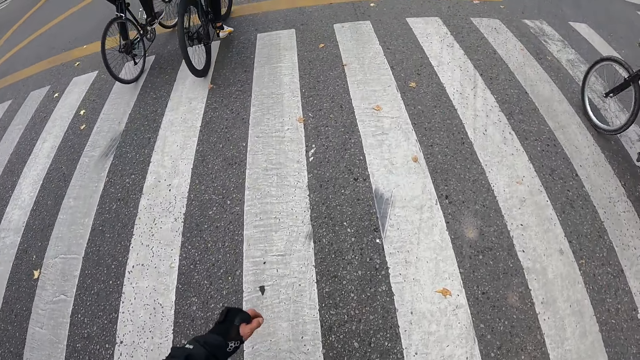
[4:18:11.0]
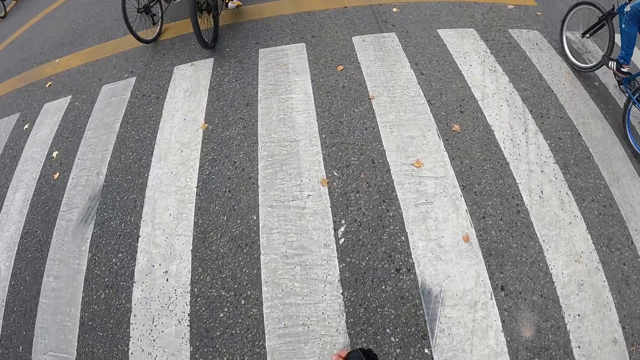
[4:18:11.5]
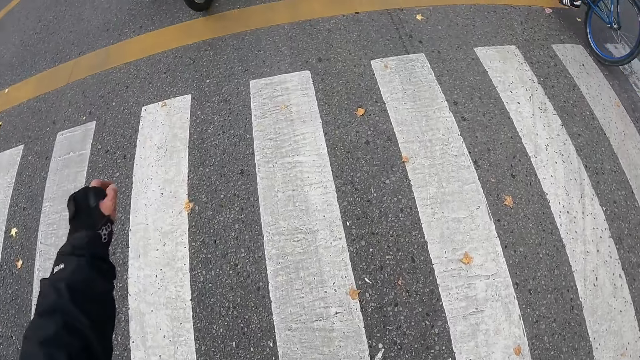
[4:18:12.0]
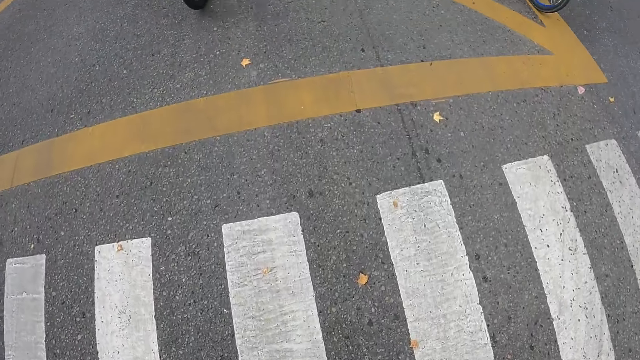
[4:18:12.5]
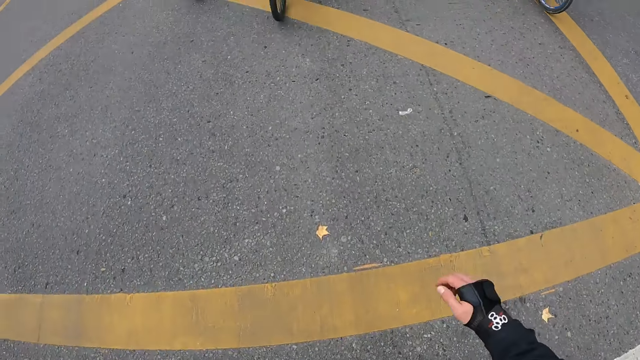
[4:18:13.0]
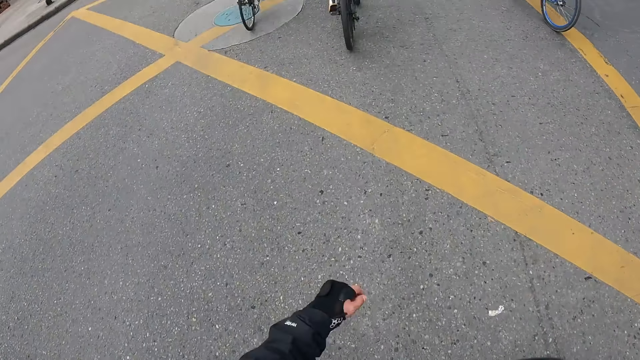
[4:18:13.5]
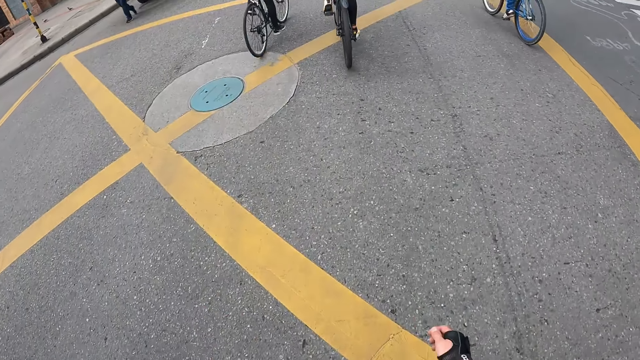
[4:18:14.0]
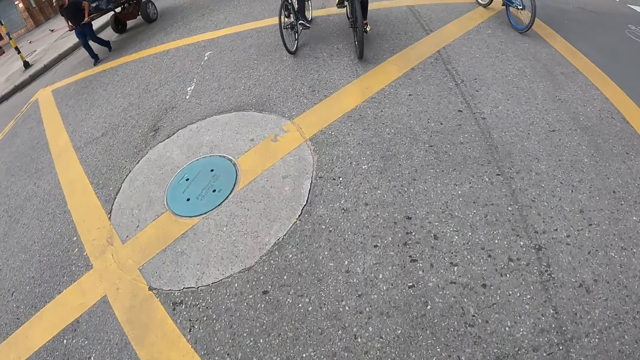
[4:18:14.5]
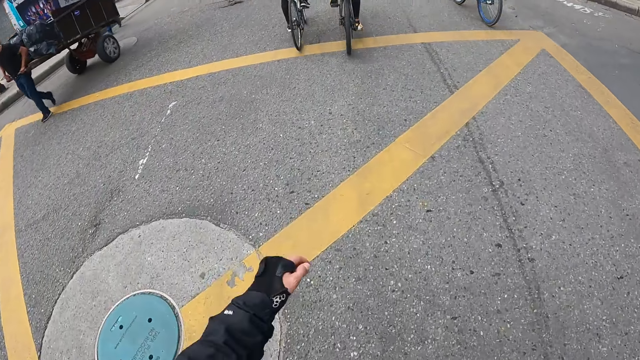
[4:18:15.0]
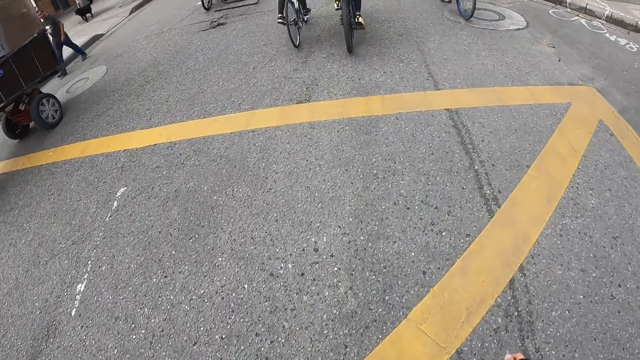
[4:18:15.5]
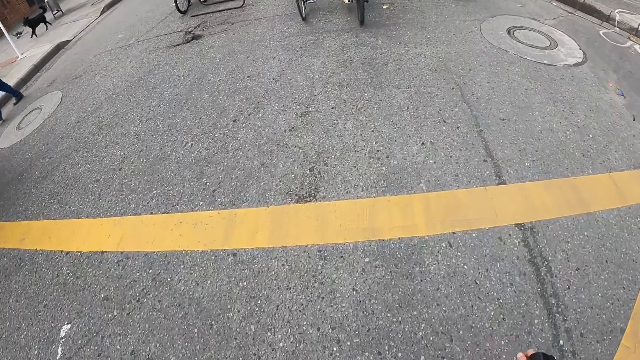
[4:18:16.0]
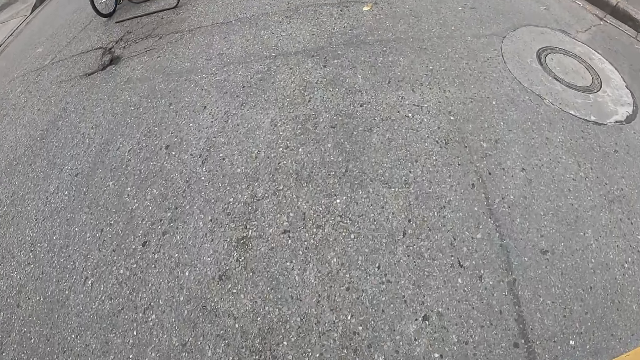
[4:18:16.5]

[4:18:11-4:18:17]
The camera wearer skates along the road.

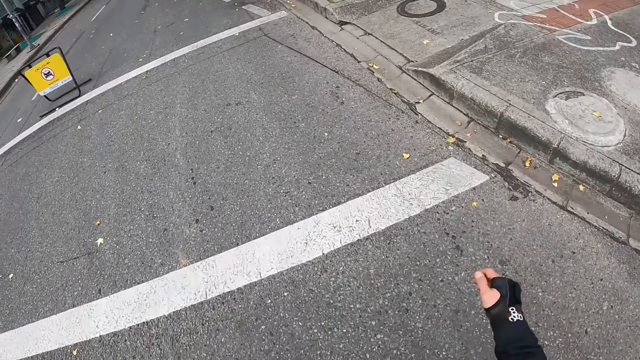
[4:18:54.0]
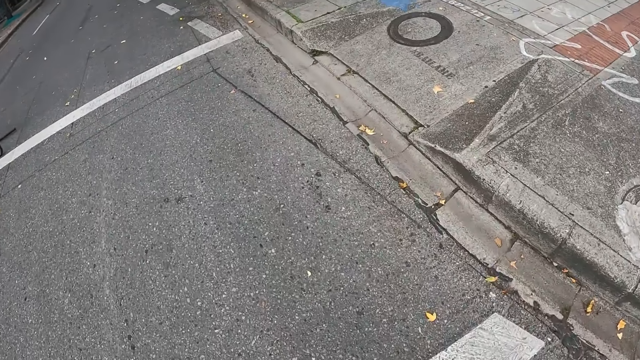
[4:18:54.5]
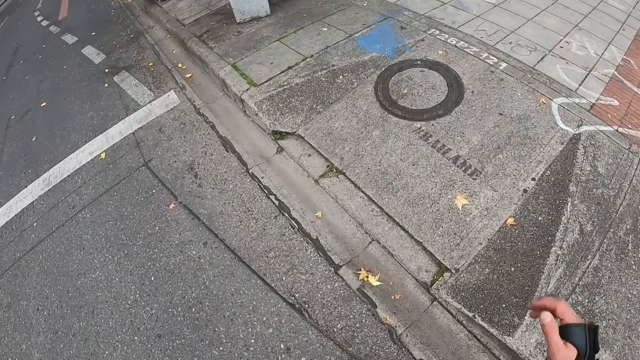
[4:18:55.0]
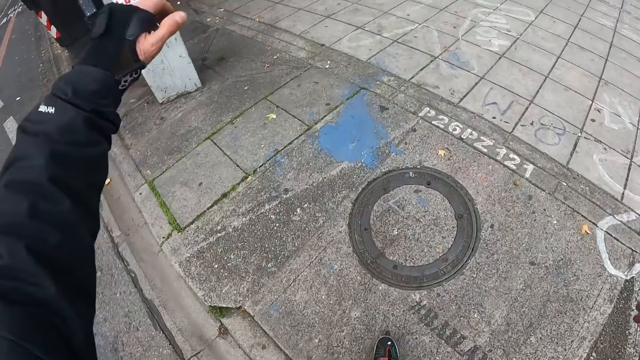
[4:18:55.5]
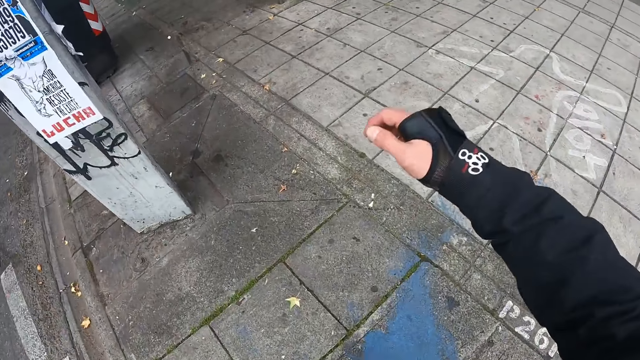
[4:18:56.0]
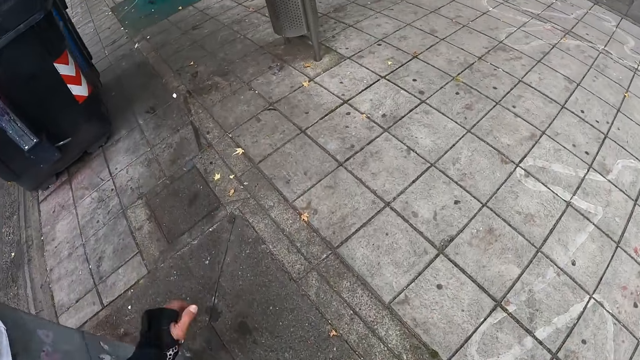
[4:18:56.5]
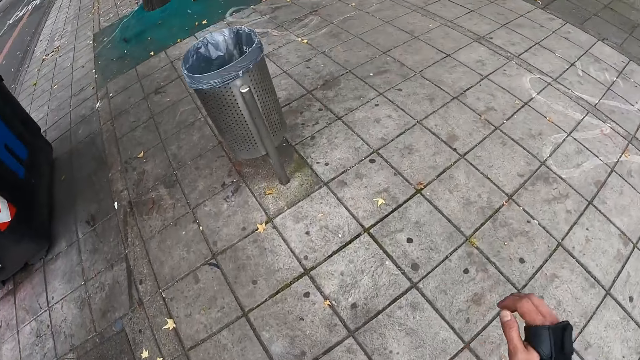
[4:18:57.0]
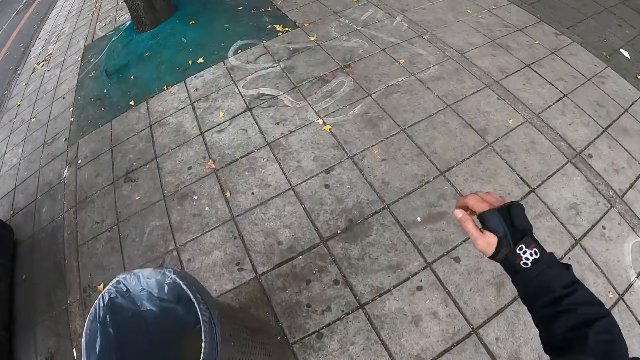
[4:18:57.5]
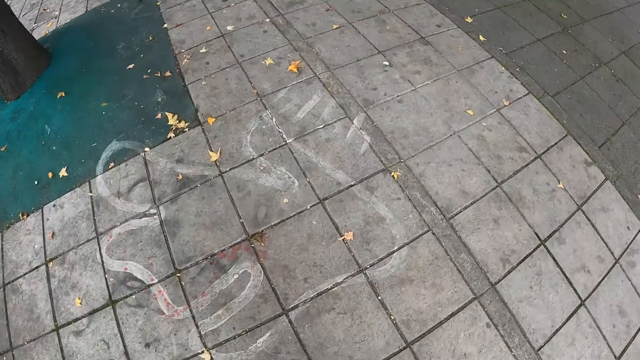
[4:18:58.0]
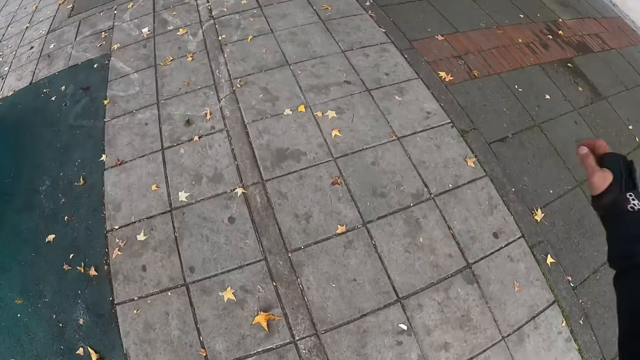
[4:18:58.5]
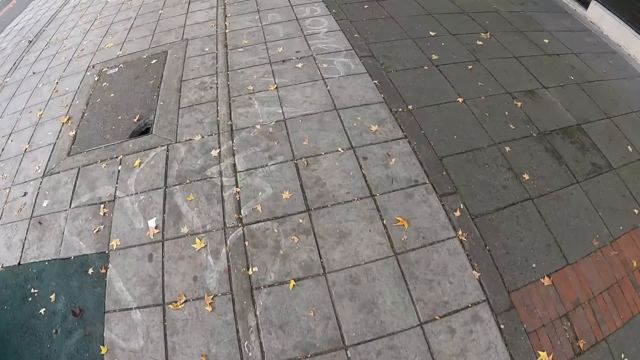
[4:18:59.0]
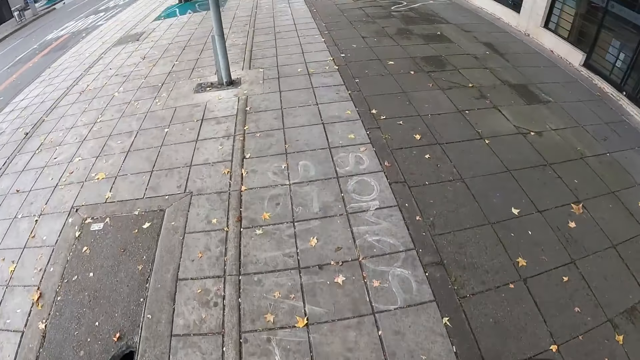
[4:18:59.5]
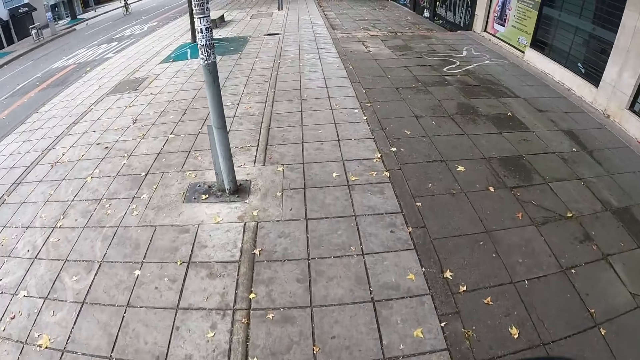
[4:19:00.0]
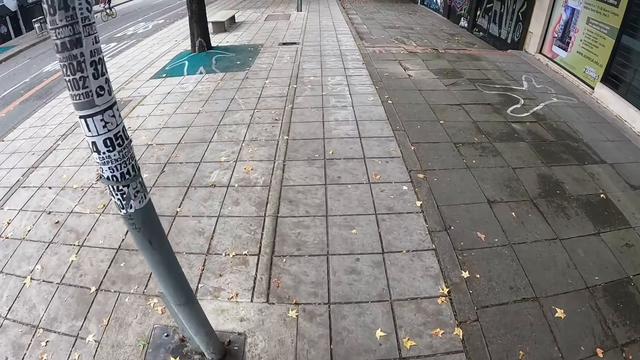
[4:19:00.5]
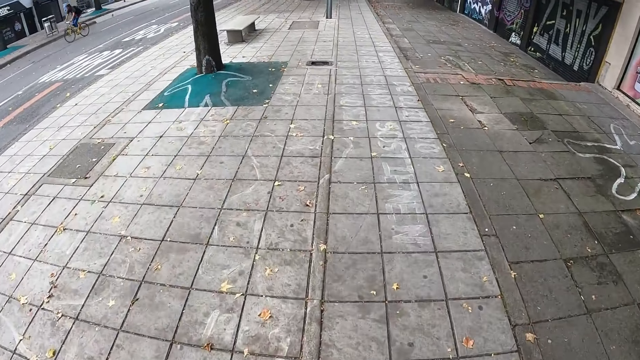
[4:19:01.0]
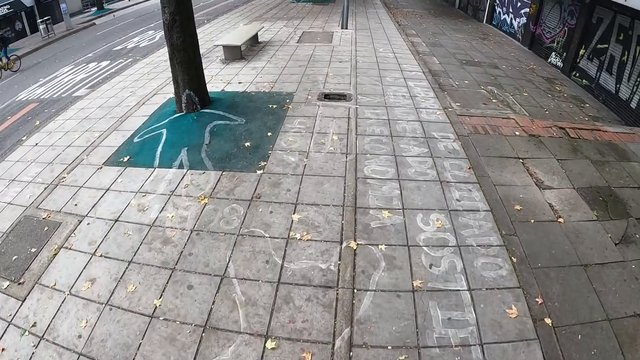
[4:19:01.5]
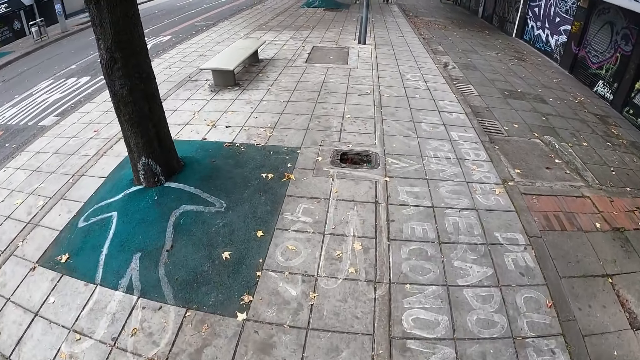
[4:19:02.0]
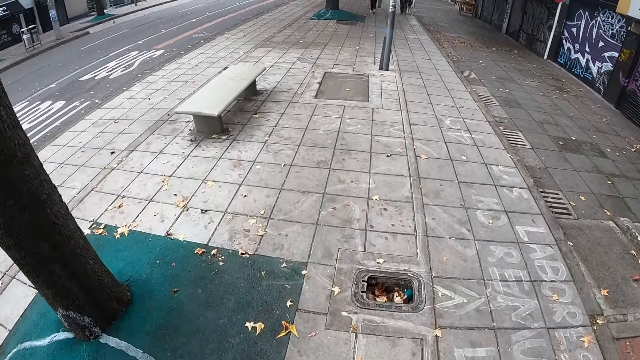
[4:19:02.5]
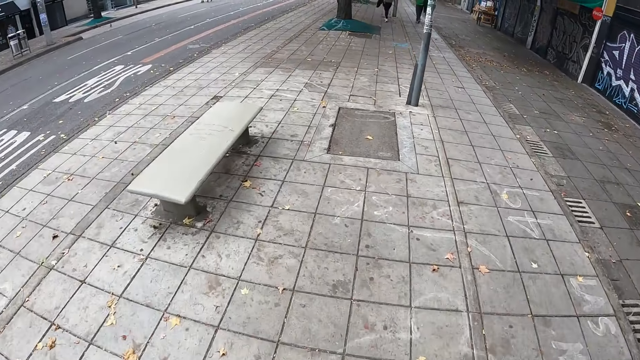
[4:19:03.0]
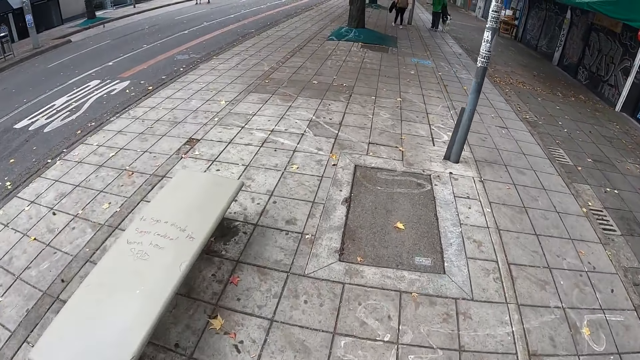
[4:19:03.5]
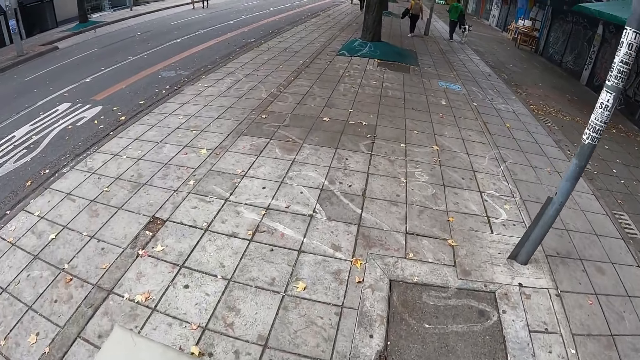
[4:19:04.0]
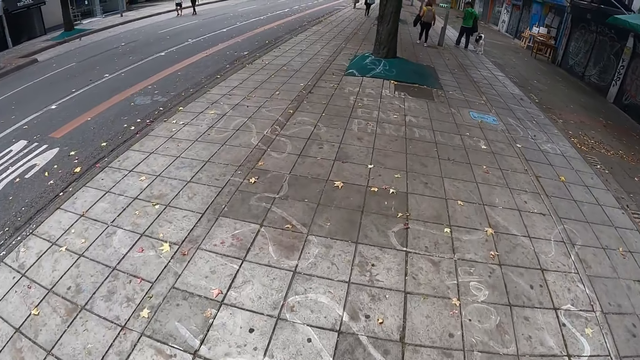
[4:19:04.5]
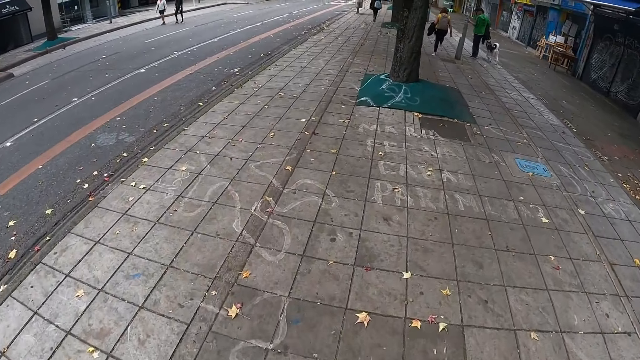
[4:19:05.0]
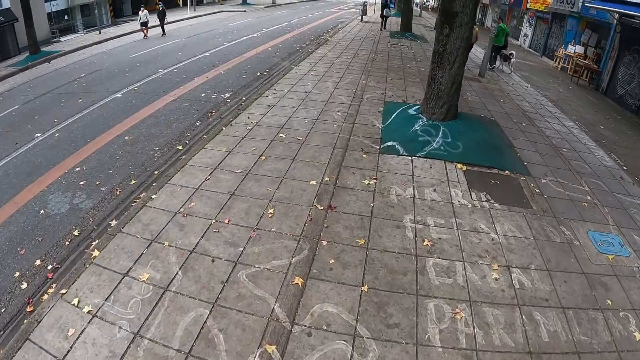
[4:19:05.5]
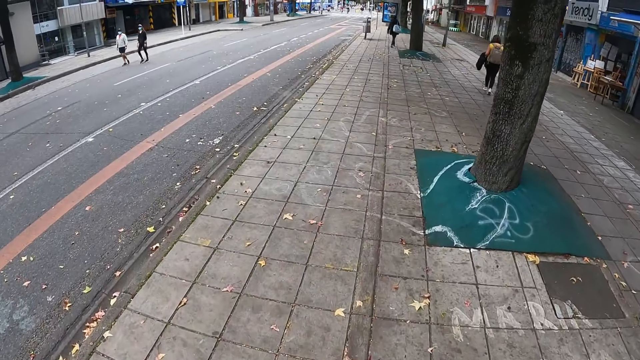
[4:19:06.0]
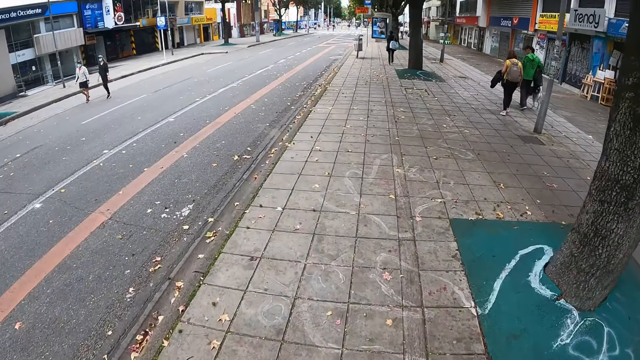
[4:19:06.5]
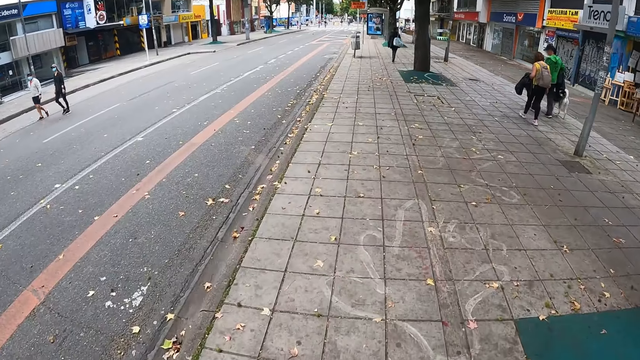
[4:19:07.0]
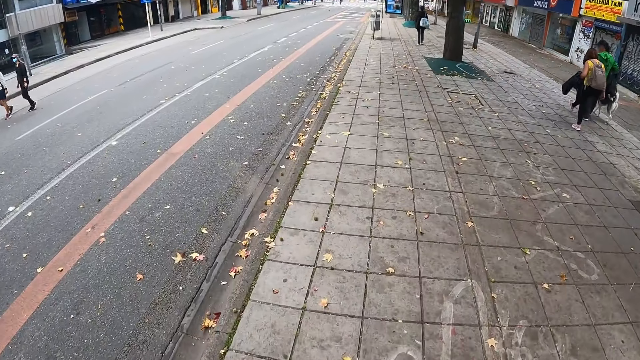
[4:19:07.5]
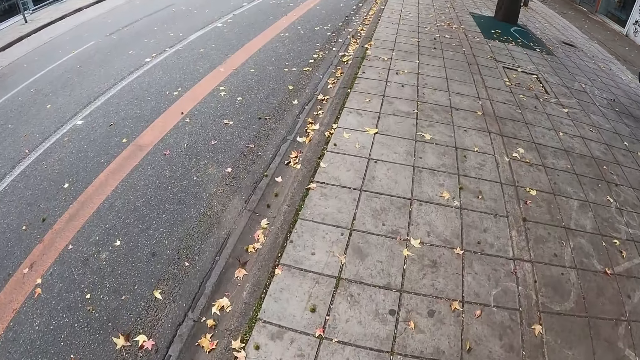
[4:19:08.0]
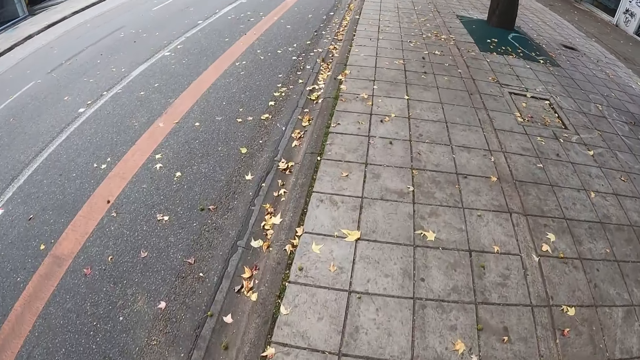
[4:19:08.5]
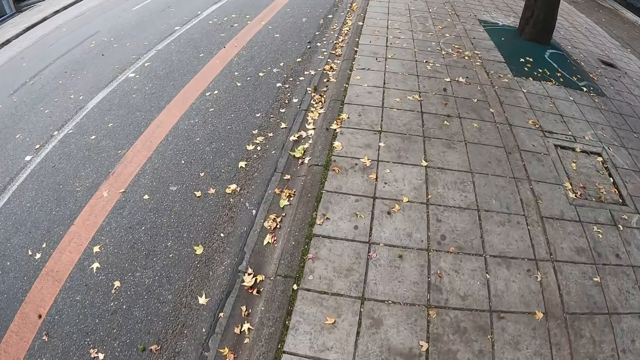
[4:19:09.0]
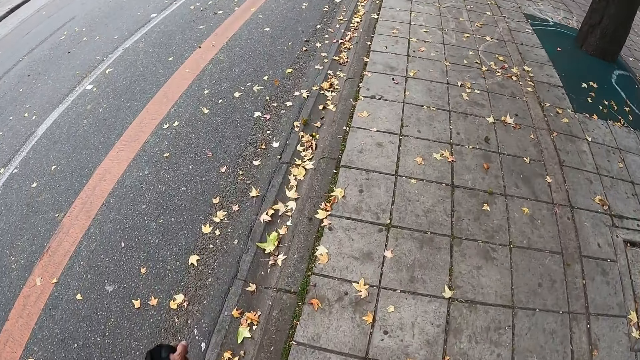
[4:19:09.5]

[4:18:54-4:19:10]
The camera wearer skates on a sidewalk.
